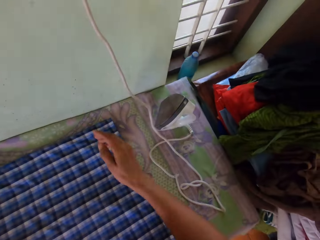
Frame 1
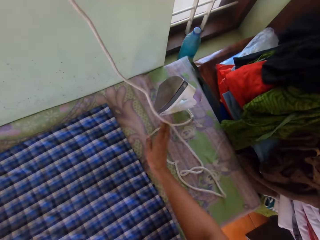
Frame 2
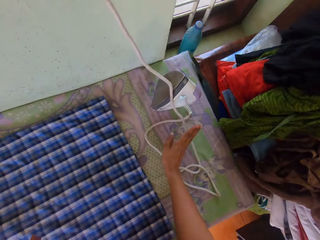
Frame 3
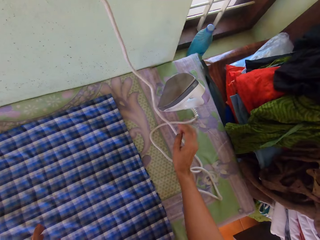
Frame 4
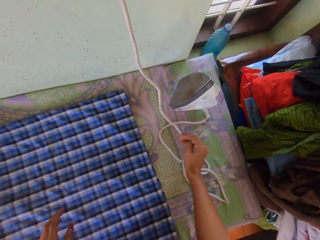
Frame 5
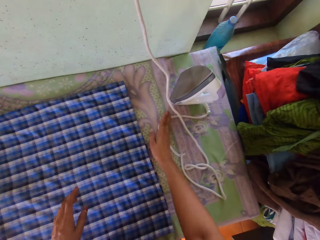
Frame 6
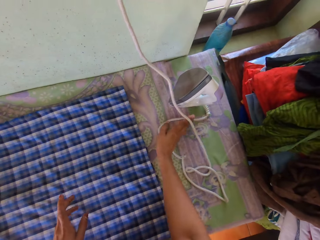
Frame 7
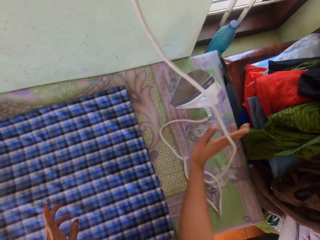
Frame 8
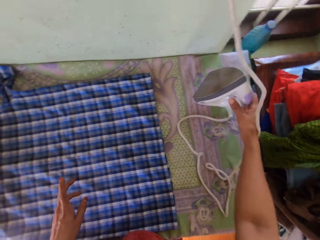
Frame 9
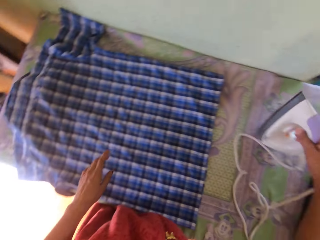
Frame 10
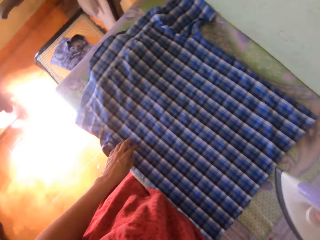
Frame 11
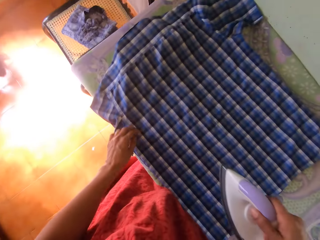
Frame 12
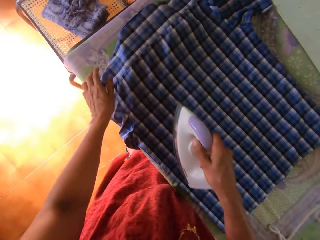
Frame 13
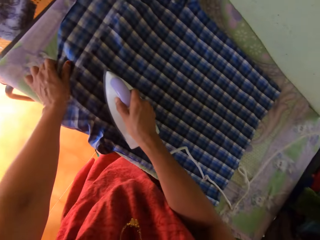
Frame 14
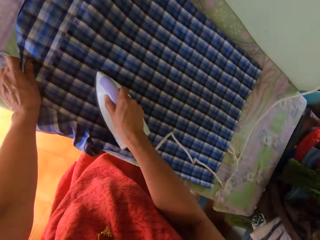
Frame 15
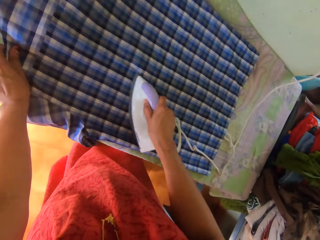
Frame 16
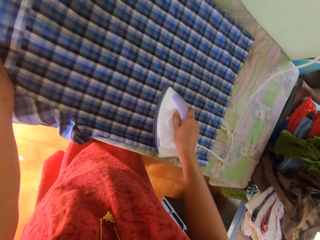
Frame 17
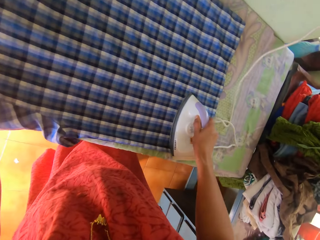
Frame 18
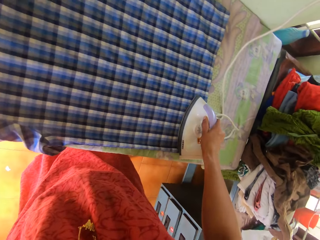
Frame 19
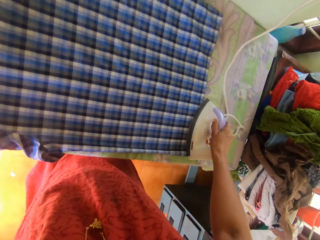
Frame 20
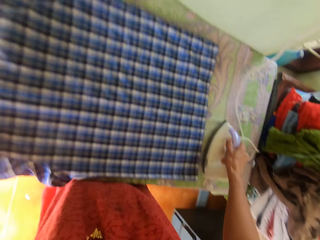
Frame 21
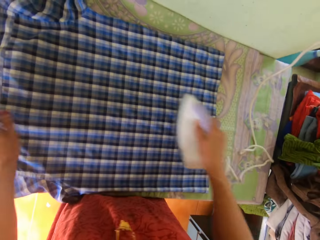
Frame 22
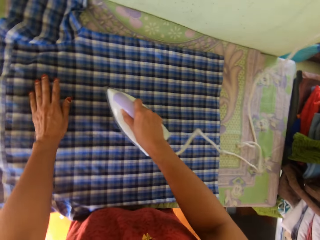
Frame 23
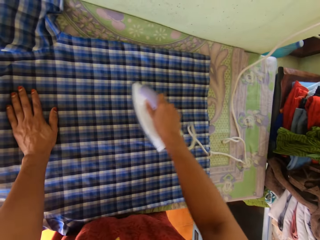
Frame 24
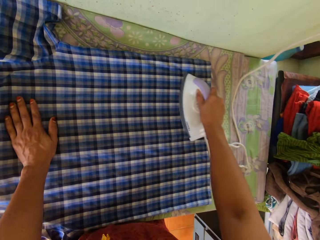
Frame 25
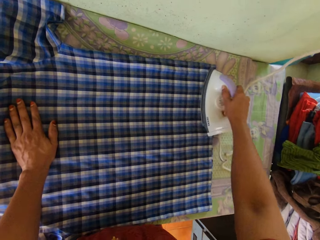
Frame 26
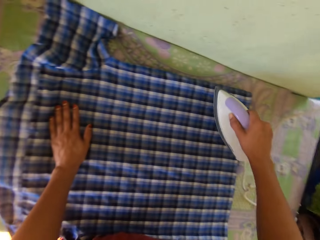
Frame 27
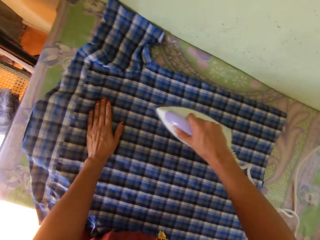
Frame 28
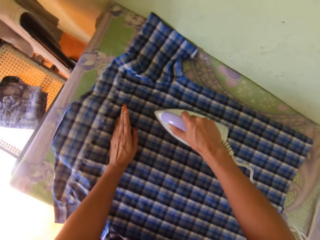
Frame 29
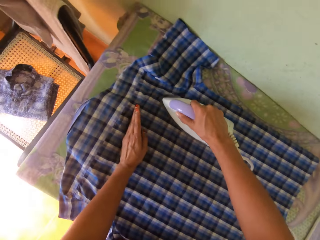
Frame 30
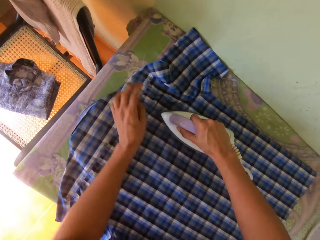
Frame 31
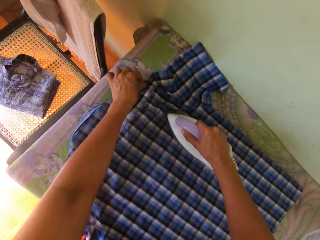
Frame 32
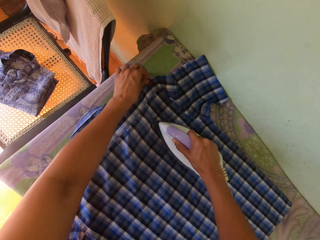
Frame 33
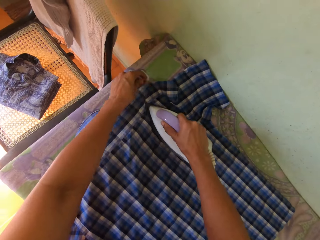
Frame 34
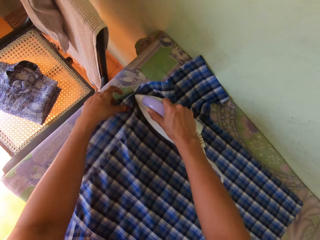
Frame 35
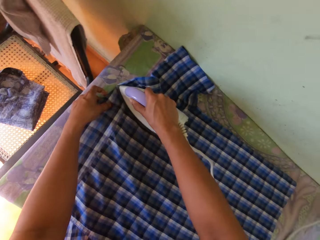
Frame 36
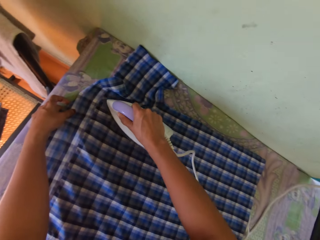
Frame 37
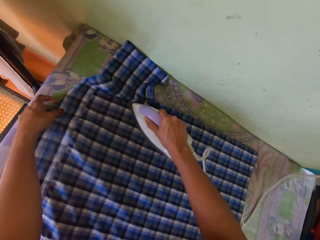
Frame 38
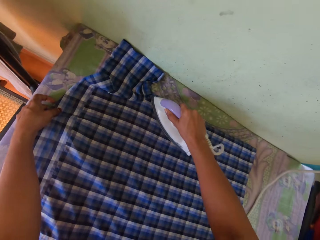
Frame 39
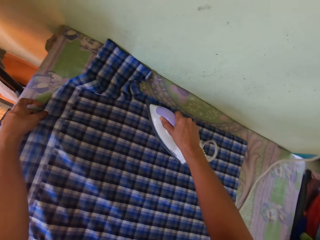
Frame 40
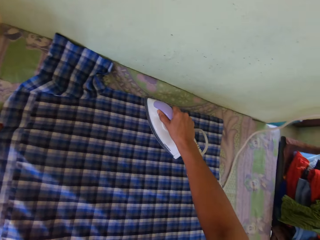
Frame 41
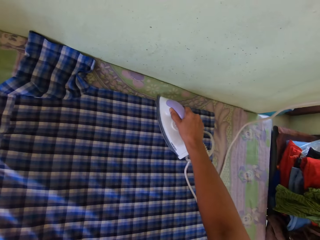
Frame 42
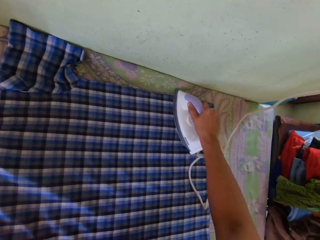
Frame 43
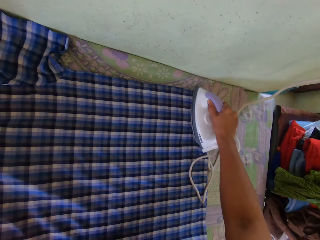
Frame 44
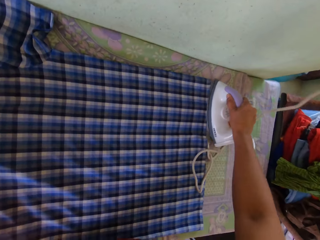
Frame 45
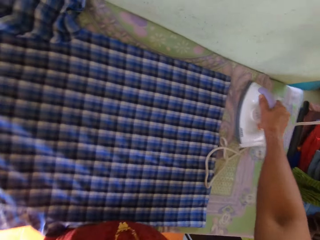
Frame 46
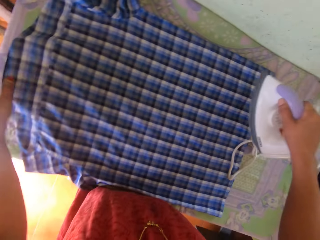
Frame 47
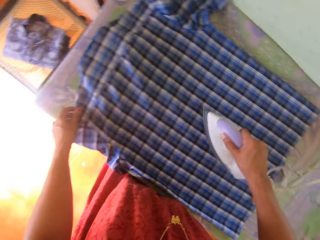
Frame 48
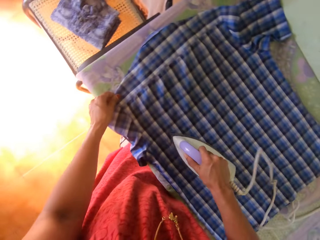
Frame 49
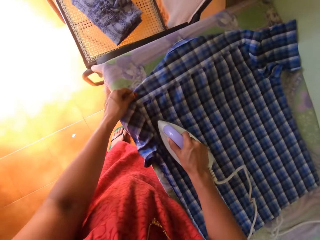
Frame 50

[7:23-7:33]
The camera wearer presses the socket. He switches off the switch. He touches the cord. He touches the cord again. He picks the iron box from the table. He touches the shirt. He irons the shirt with the iron box. He holds the shirt repeatedly.

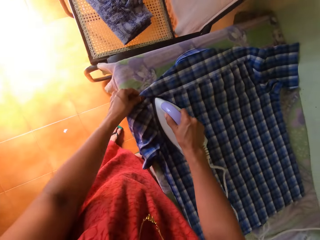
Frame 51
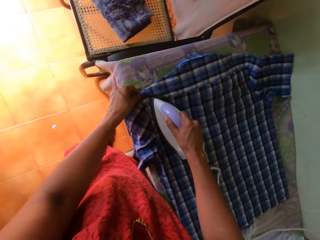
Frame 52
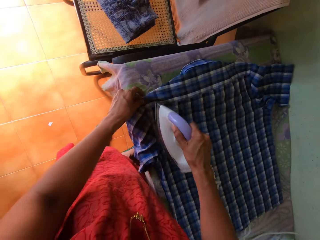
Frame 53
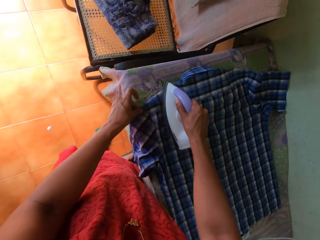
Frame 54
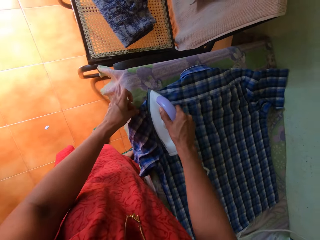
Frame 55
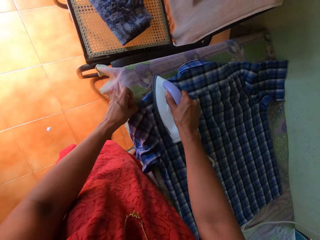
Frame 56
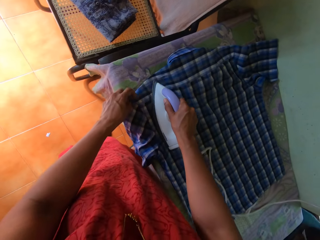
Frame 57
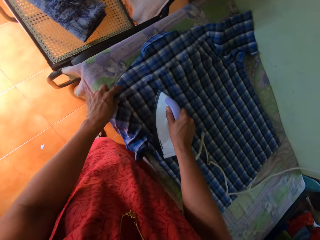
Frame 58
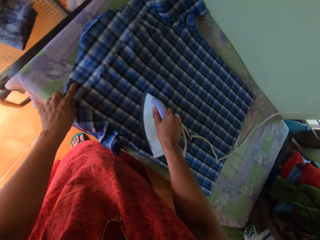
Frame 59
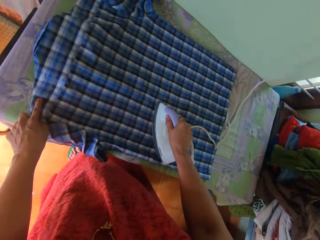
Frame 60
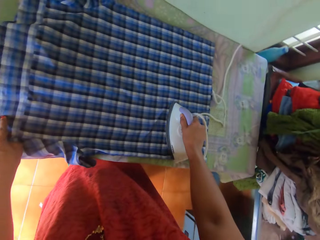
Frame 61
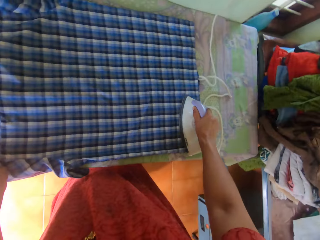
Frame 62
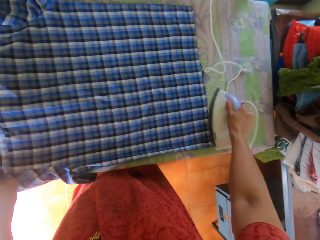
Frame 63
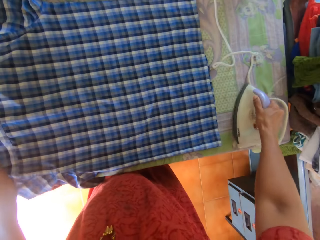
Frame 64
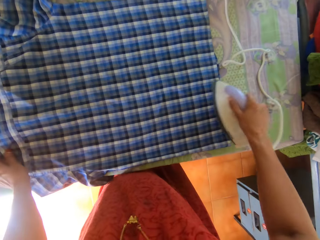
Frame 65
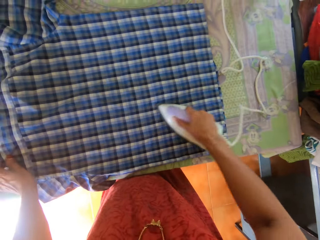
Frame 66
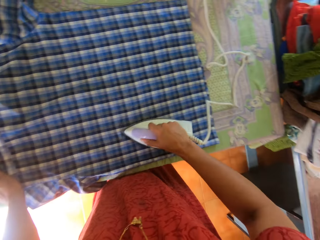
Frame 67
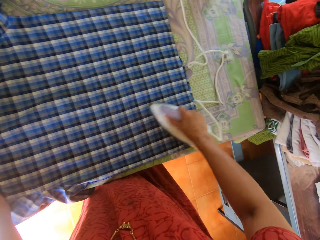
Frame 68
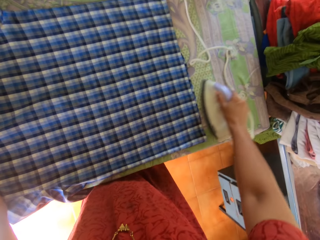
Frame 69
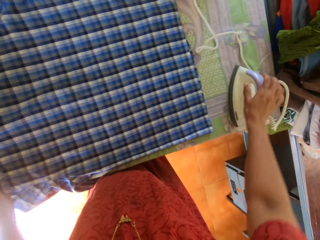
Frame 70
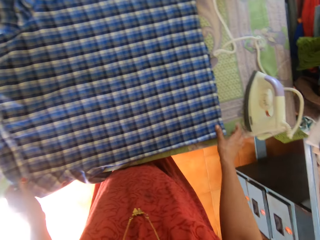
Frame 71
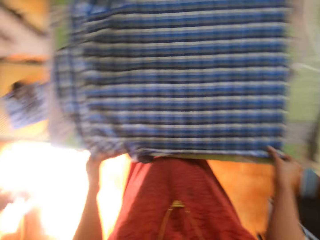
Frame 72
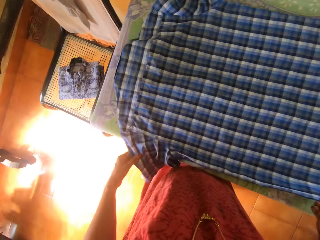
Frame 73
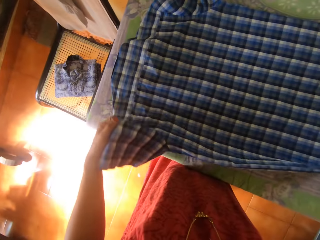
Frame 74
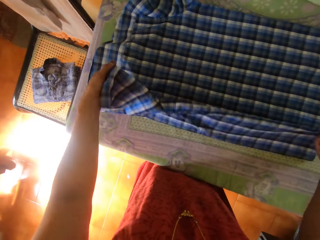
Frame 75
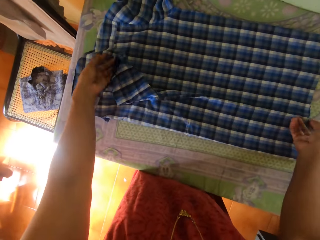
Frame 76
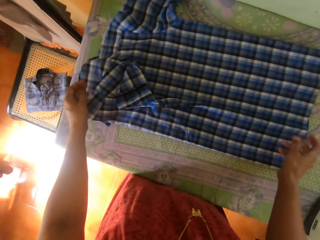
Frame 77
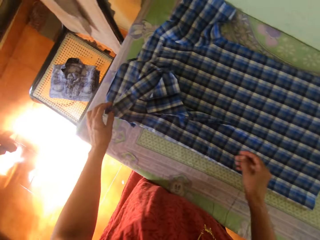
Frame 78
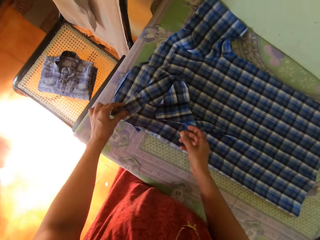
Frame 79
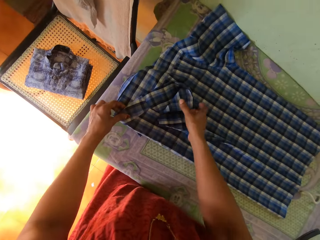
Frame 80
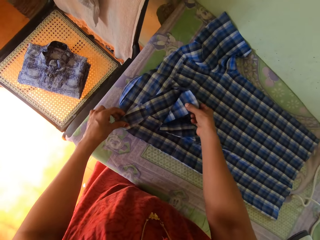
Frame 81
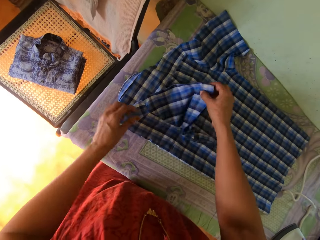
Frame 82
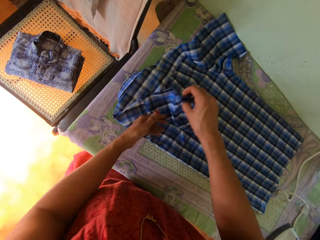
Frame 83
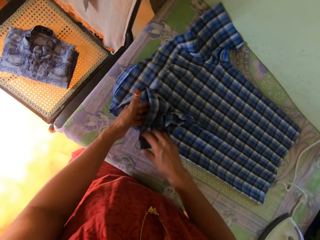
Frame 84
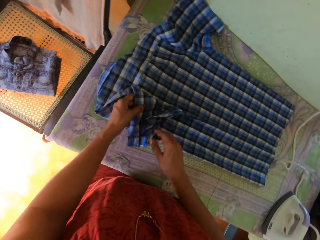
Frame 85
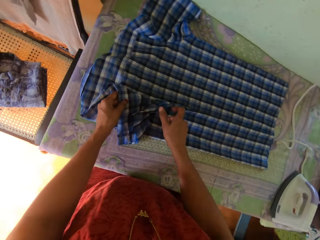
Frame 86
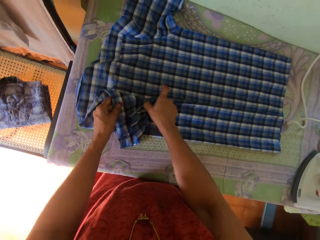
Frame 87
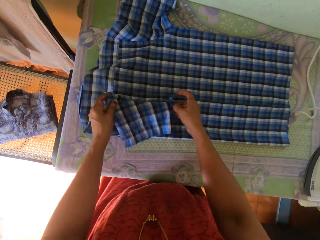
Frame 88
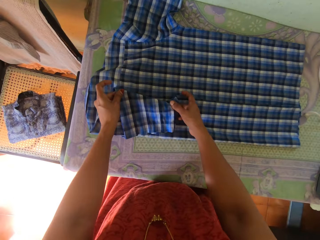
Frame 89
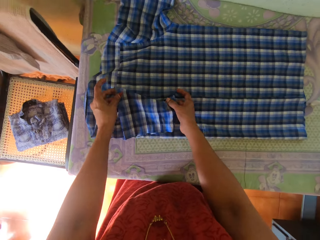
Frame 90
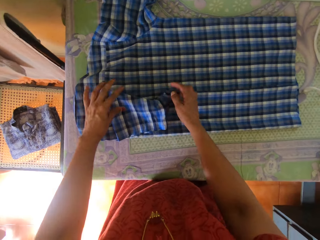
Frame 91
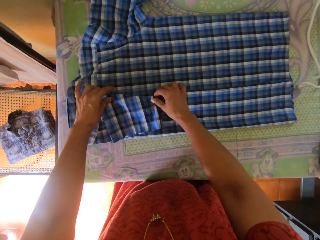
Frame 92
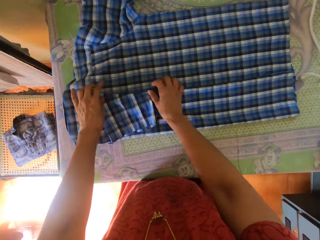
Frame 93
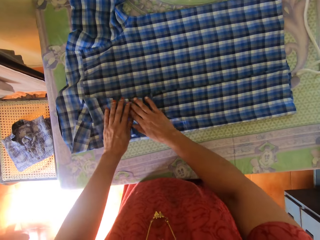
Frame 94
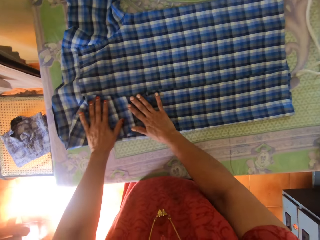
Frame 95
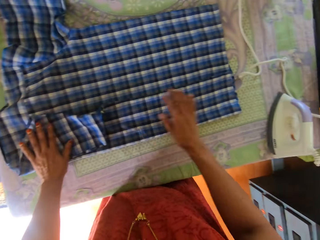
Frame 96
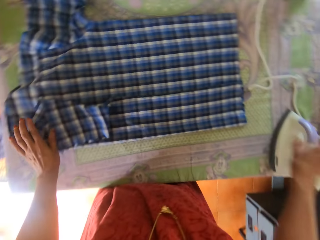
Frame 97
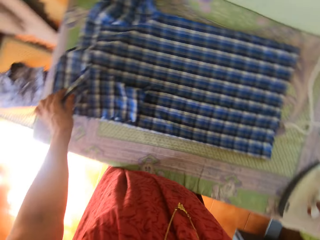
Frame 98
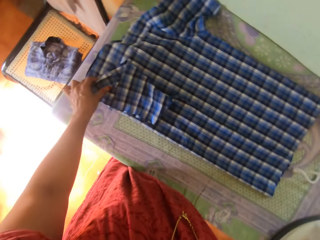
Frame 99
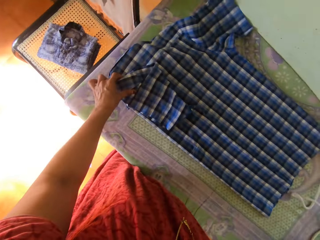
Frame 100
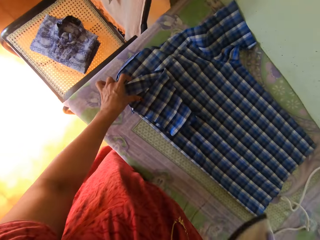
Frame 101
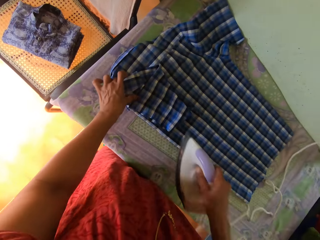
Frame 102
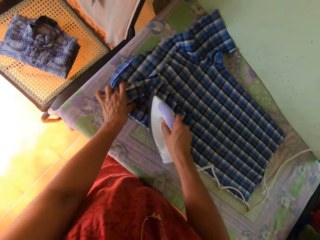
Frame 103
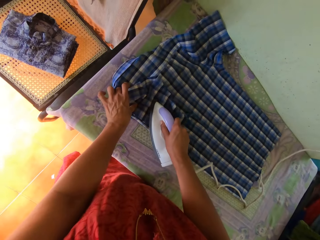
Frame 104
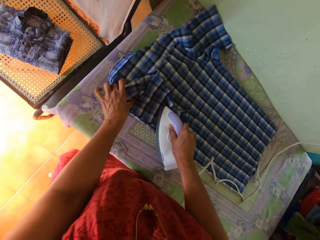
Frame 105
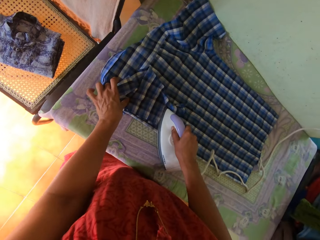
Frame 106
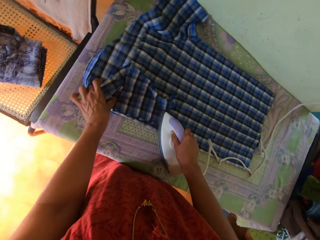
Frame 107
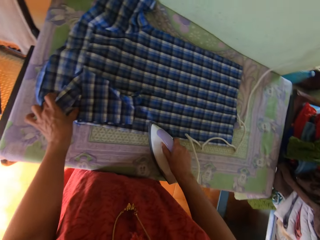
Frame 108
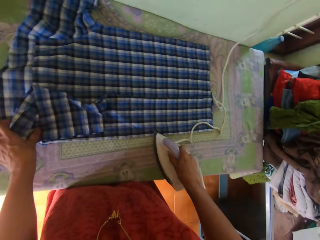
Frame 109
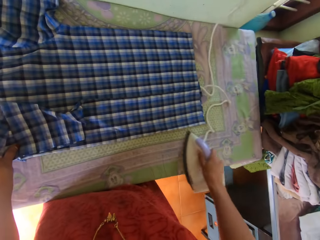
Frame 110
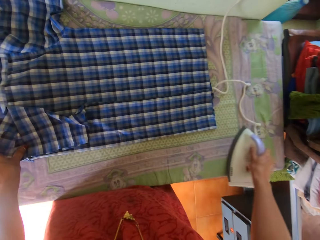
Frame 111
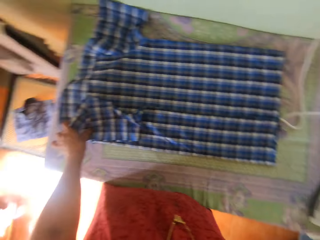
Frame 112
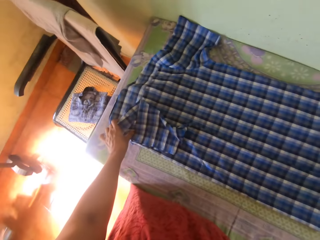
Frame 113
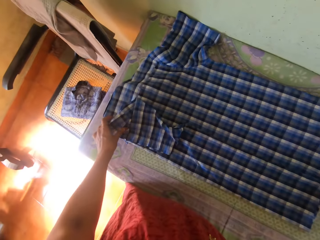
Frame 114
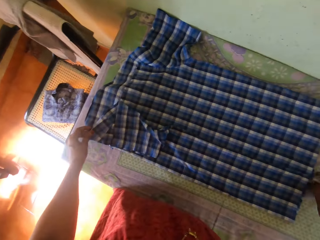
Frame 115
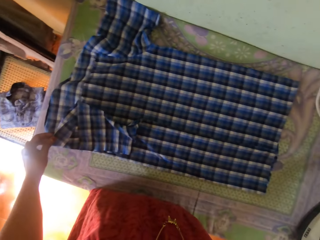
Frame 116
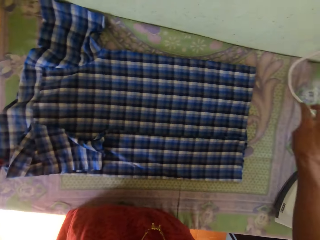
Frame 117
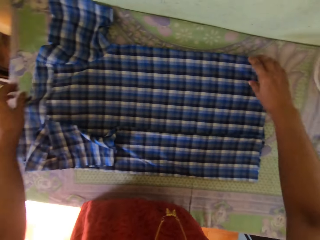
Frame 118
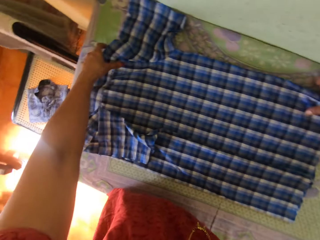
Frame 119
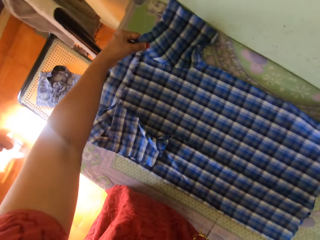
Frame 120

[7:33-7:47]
The camera wearer moves the iron box aside. He irons the shirt with the iron box. He moves the iron box aside. He holds the shirt. He folds the shirt with his hands. He irons the shirt with the iron box. He places the iron box aside.
